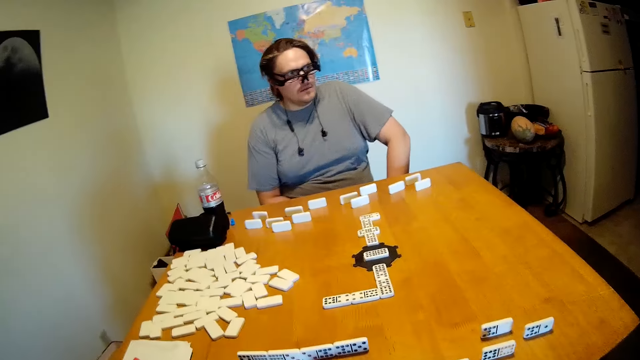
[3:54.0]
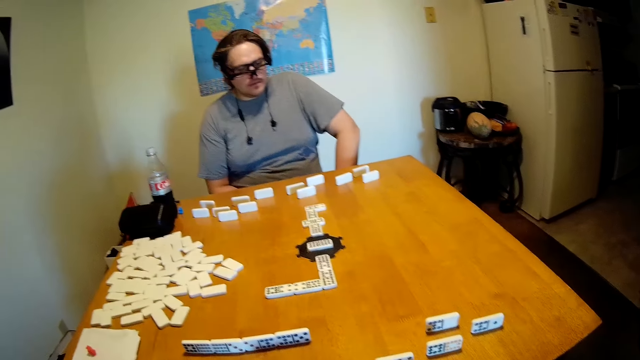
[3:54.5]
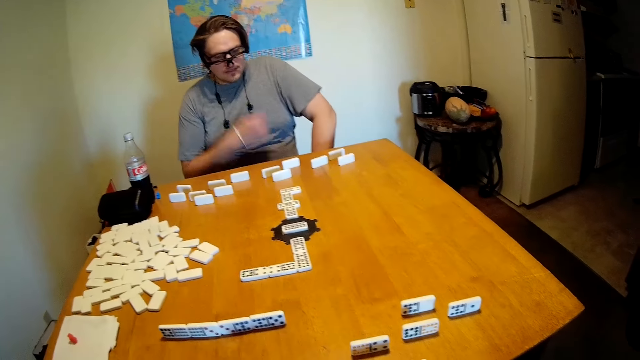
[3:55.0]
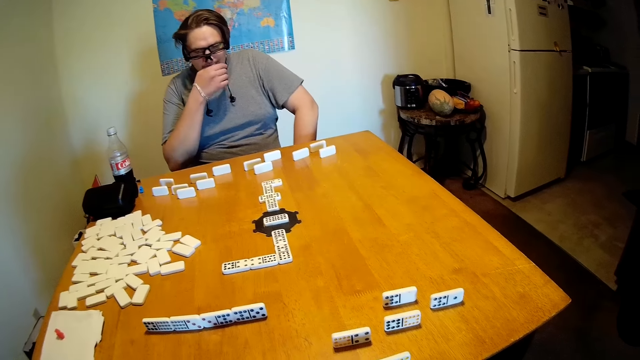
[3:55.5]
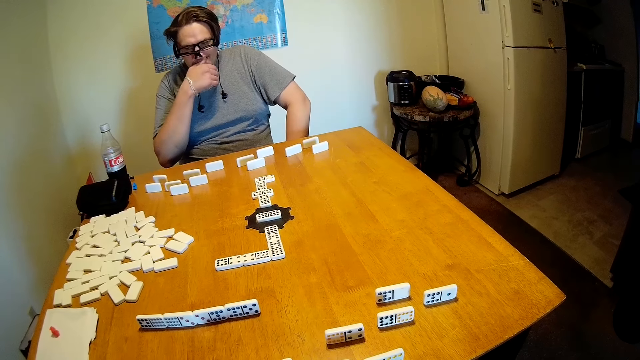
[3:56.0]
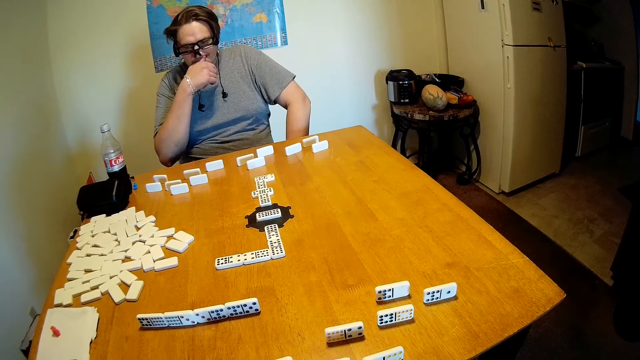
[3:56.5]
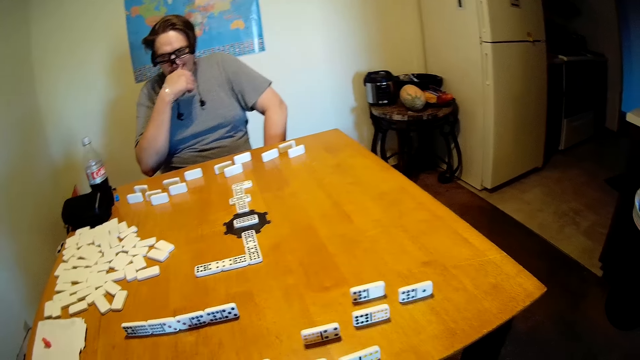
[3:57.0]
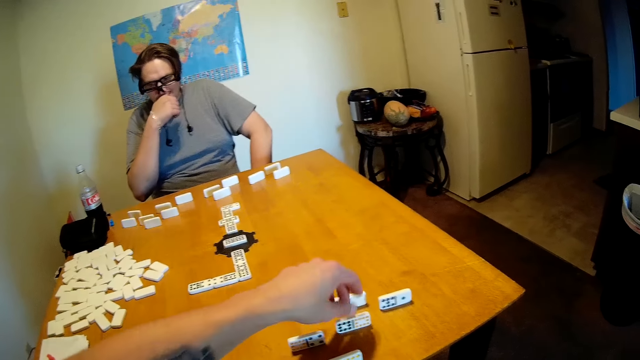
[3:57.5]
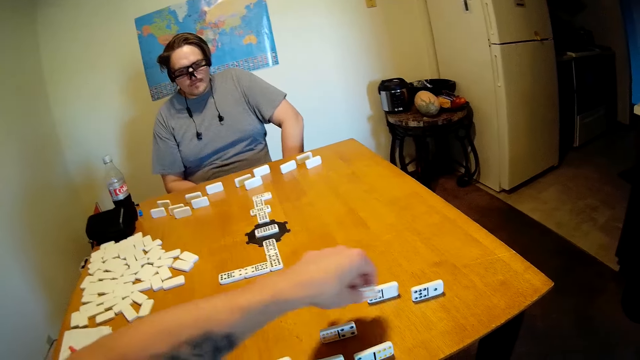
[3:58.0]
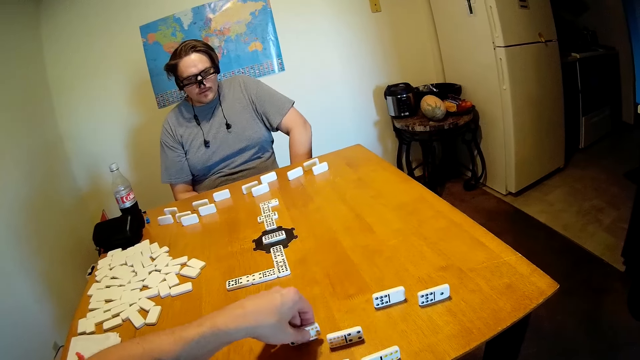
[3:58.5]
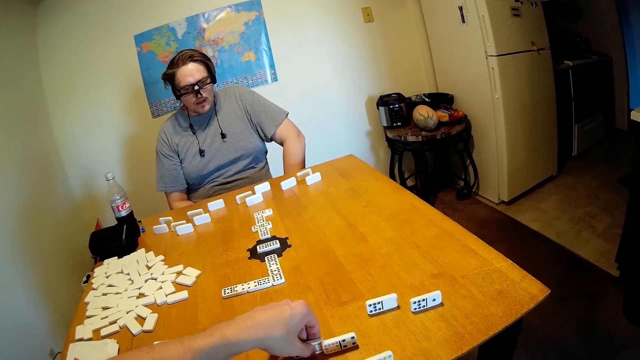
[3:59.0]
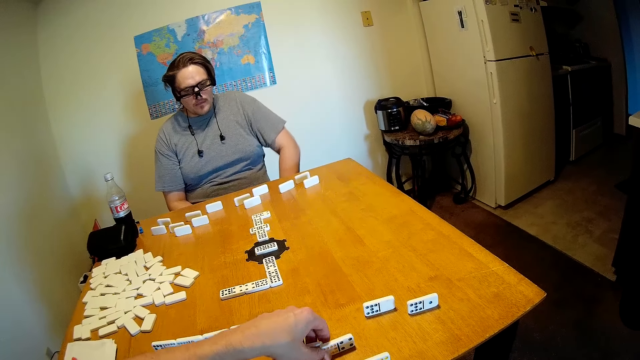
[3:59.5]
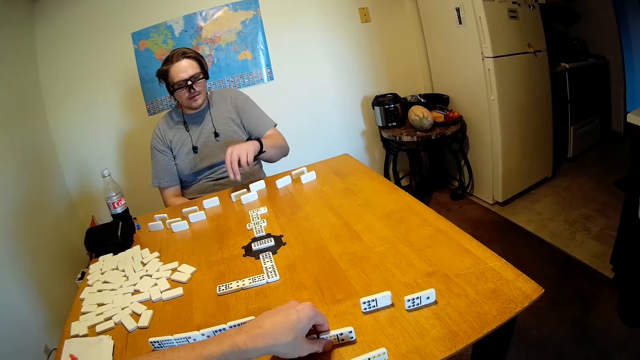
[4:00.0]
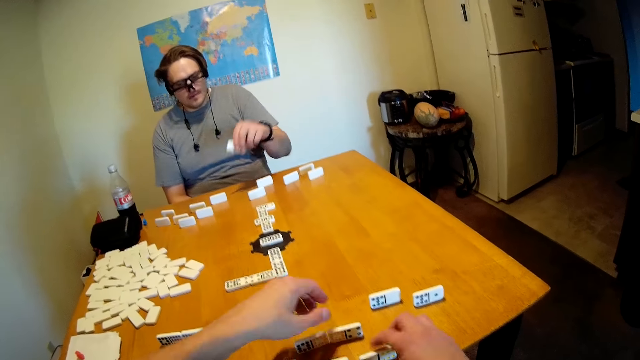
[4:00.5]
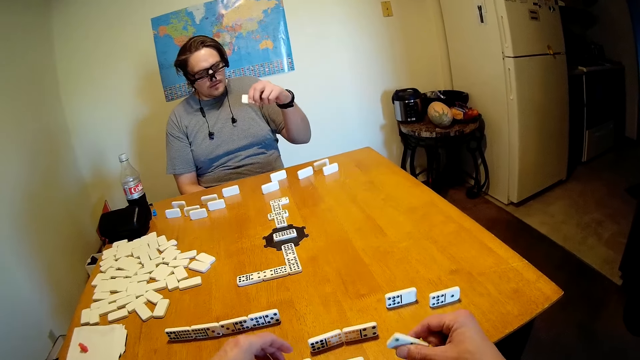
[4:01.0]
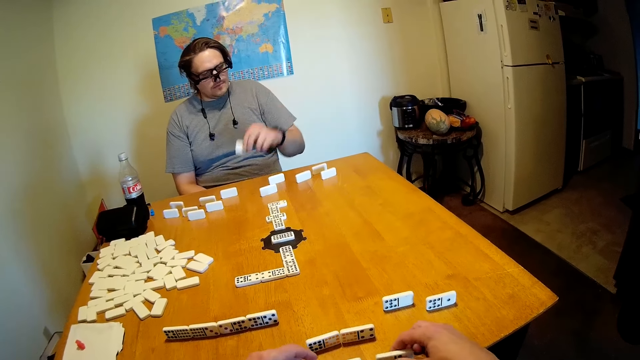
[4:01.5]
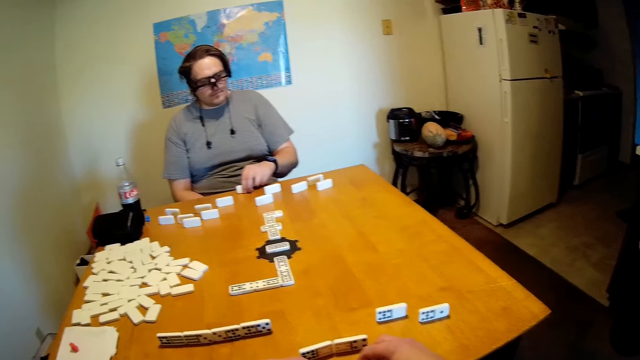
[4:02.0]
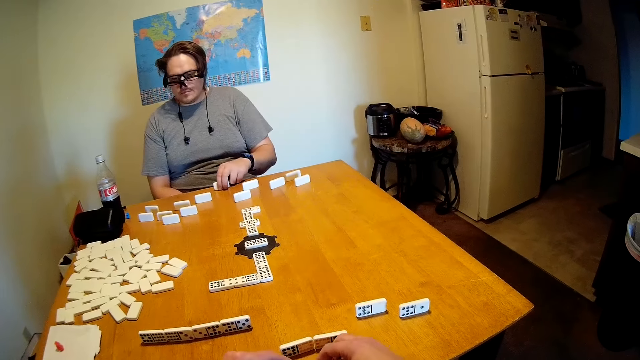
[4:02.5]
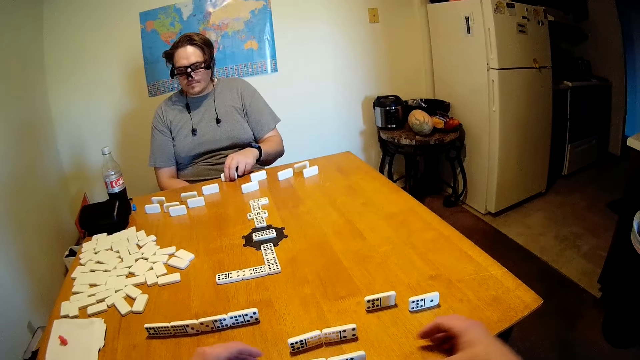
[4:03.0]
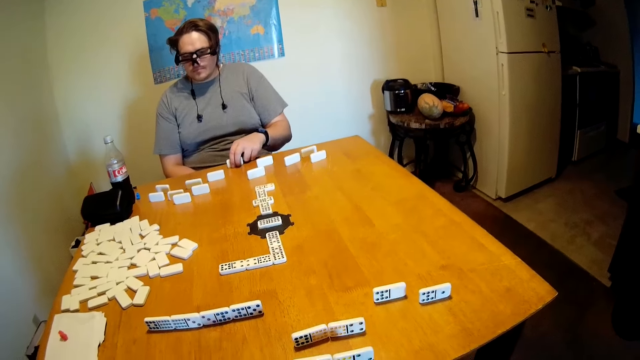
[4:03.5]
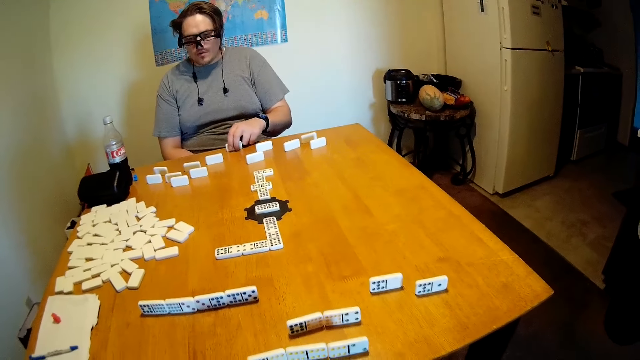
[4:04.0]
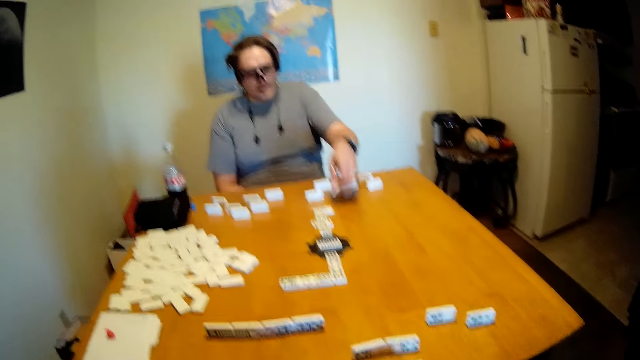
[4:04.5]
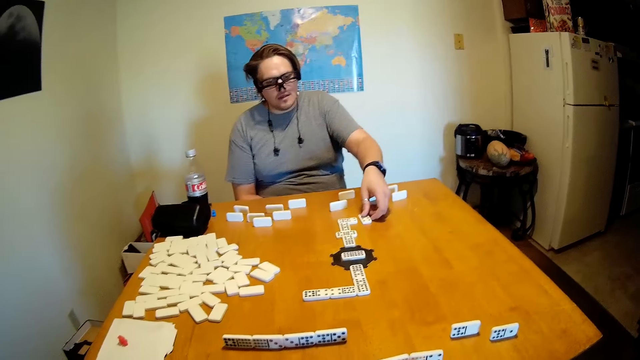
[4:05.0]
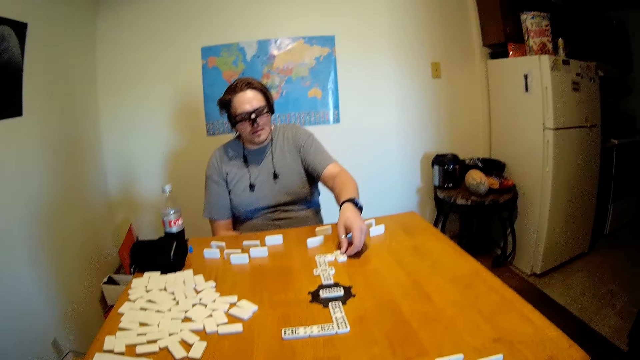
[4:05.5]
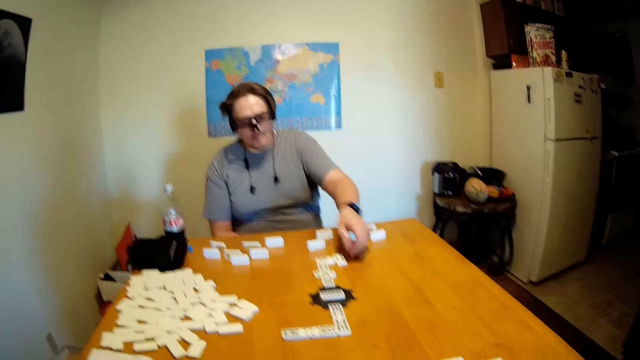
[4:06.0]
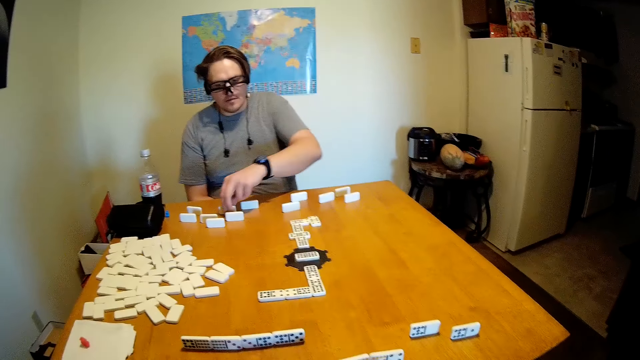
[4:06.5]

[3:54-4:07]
A man puts the finger on the mouth. The camera wearer picks up the dominoes and puts the dominoes on the table. They arrange the dominoes on the table. The man holds the dominoes and puts the dominoes on the table. The camera wearer looks at the table. The man puts the dominoes on the table.

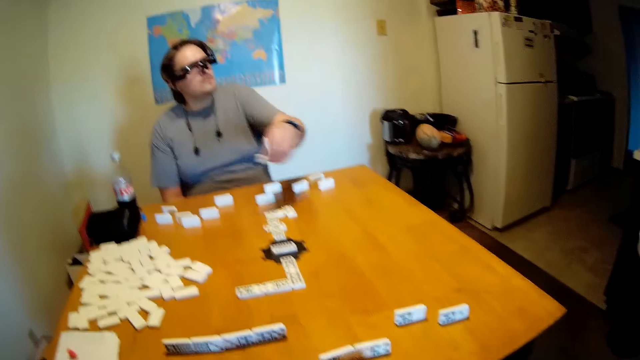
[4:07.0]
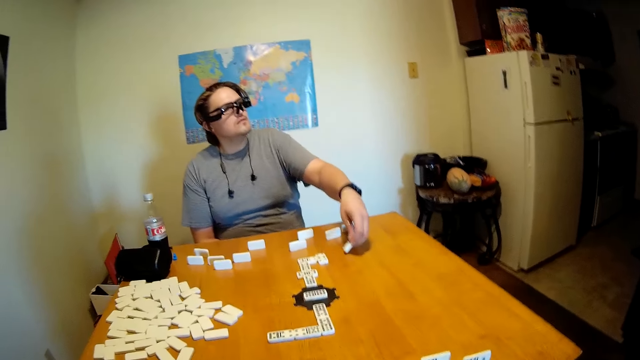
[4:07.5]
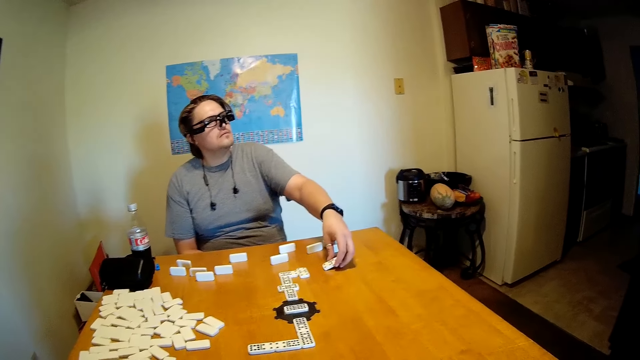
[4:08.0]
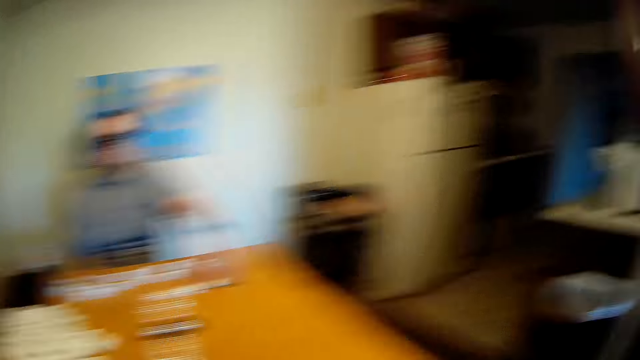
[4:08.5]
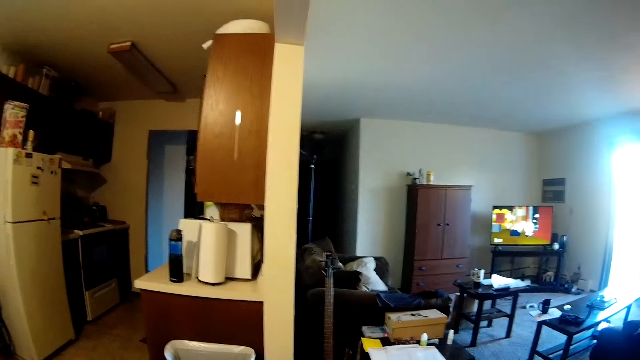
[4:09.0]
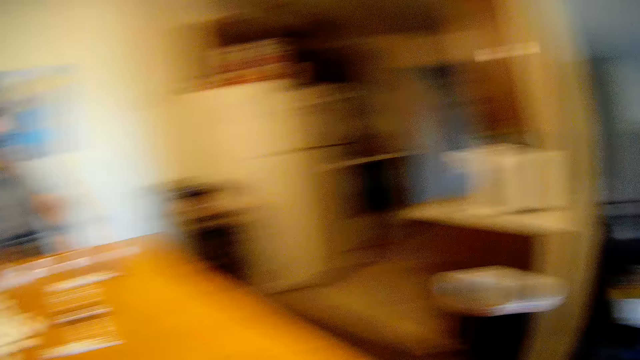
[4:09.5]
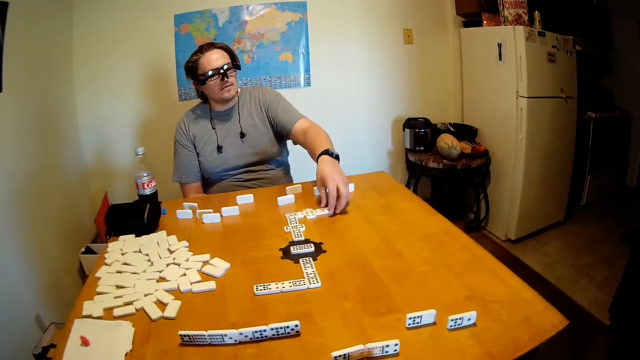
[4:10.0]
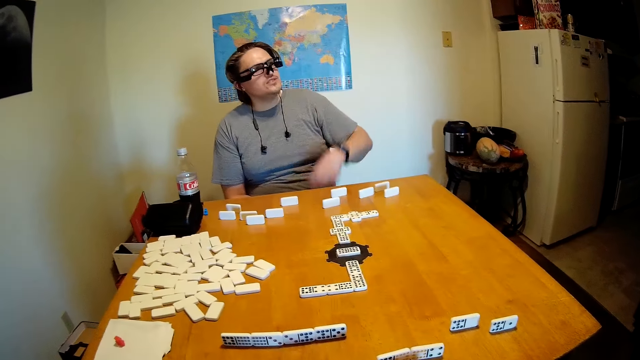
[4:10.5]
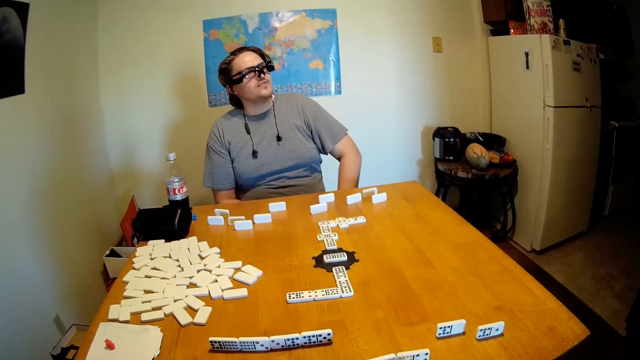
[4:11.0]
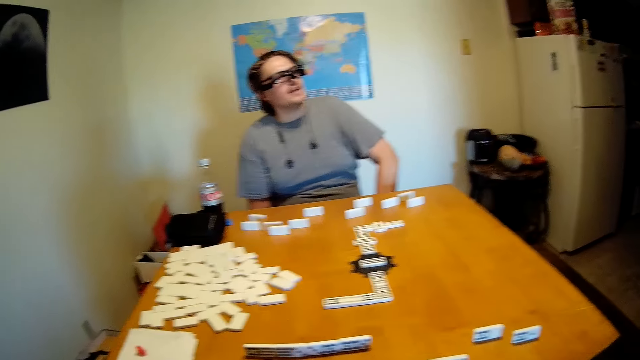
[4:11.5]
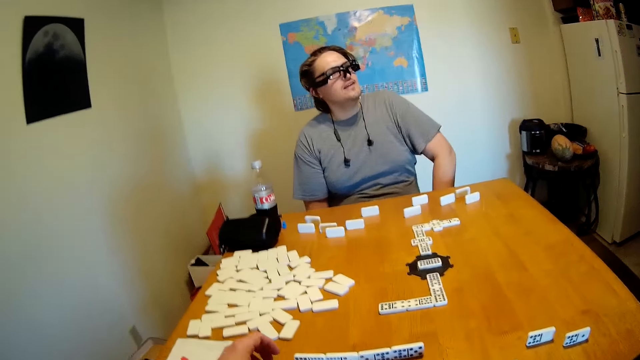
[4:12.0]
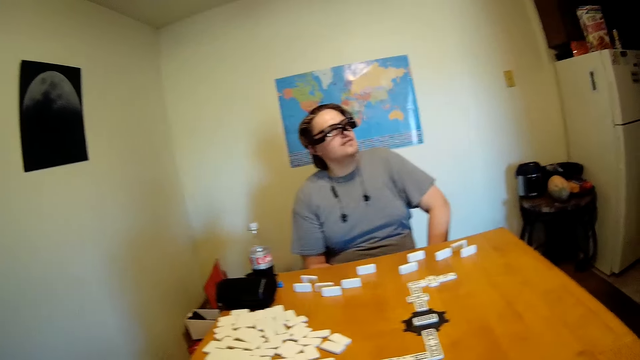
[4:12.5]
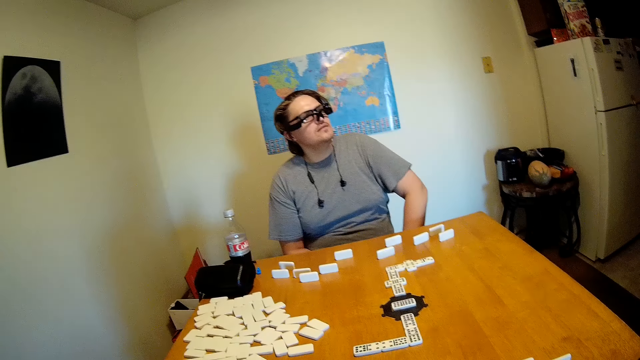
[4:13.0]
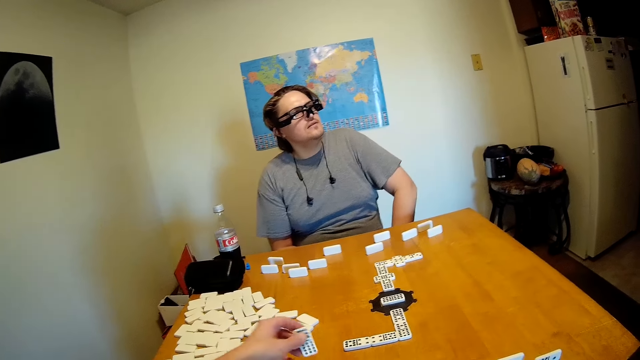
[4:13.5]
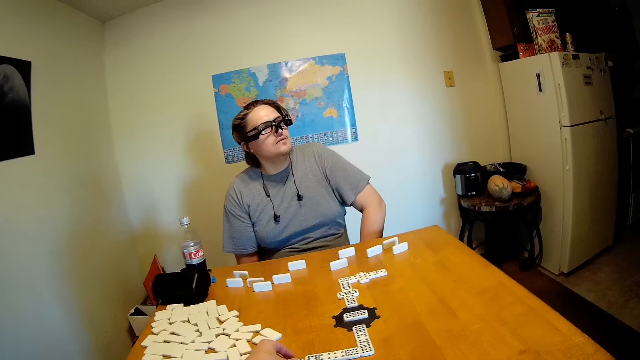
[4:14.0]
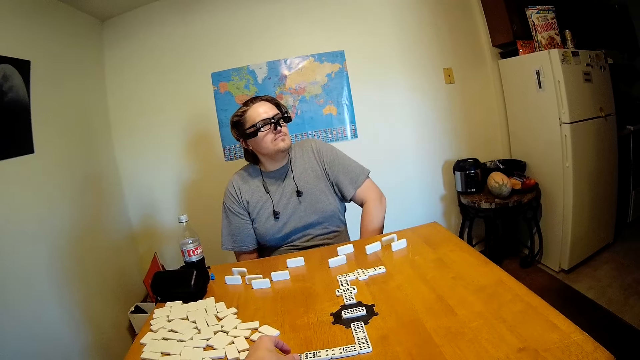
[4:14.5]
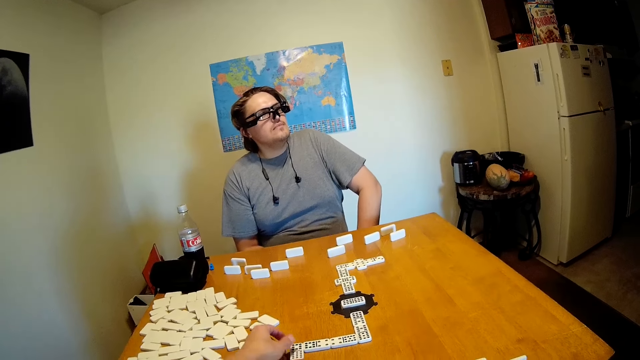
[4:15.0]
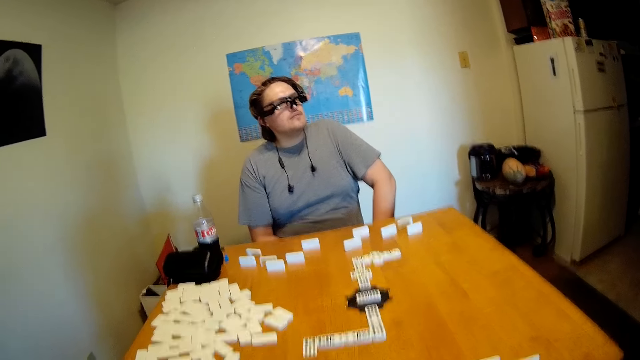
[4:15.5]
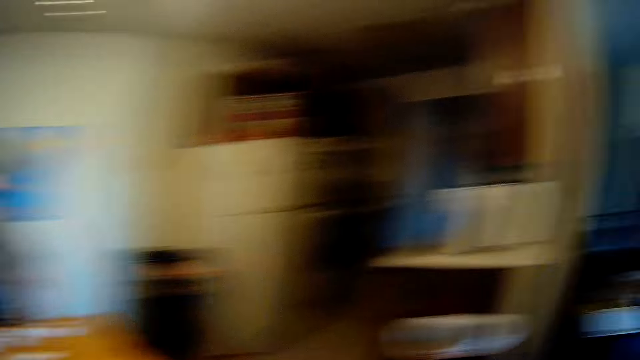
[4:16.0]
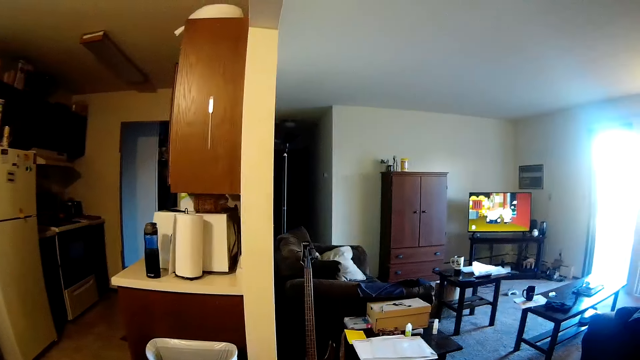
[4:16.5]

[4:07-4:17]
The man picks up the dominoes and puts the dominoes on the table. The camera wearer looks at the TV and looks at the table. The man puts the hand under the table. The camera wearer looks at the man. They put the dominoes on the table.
